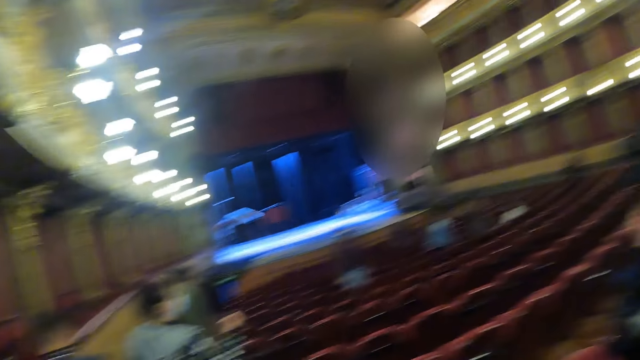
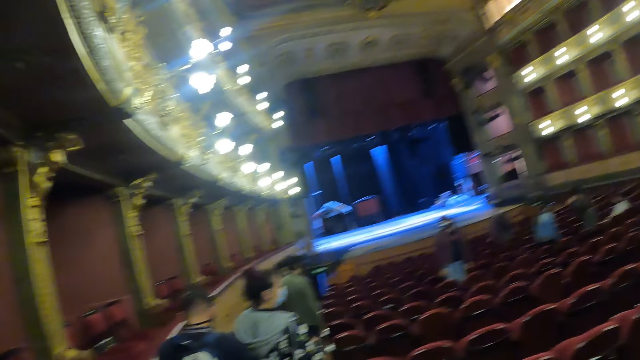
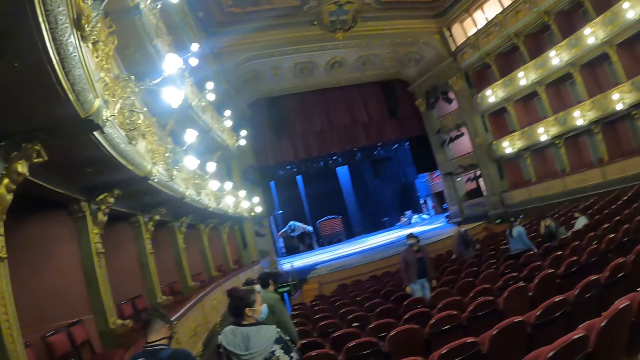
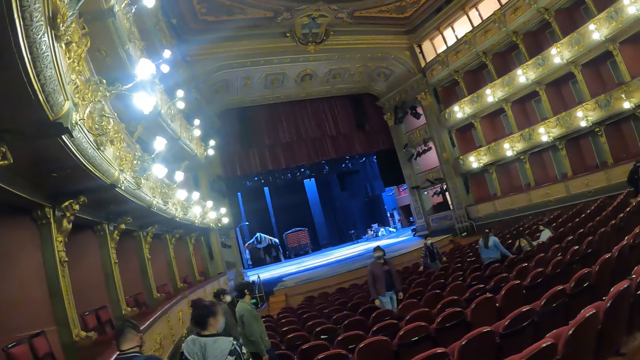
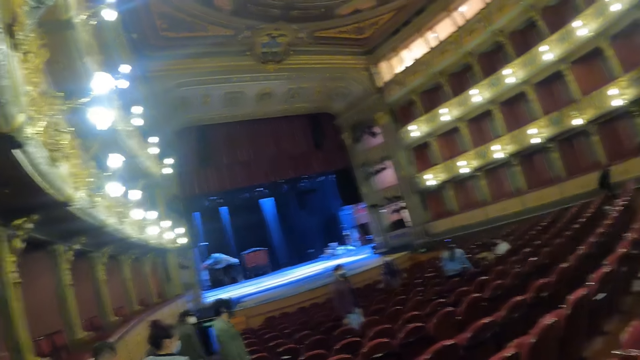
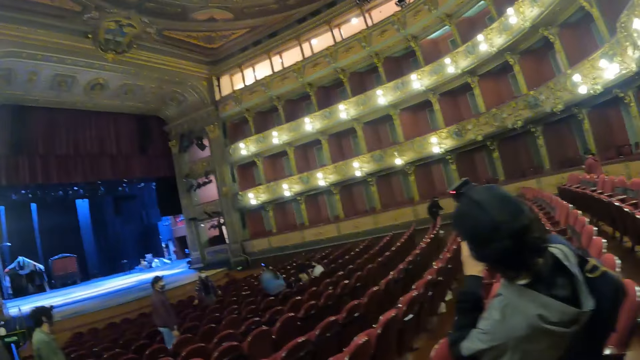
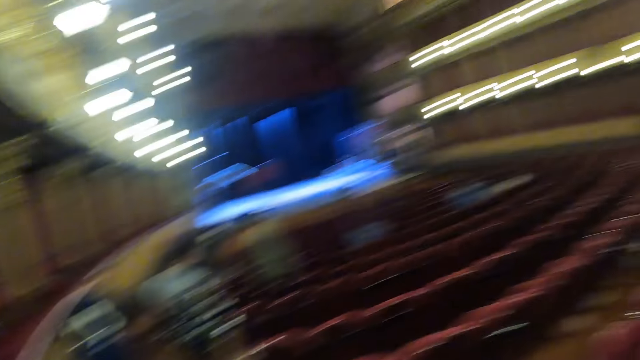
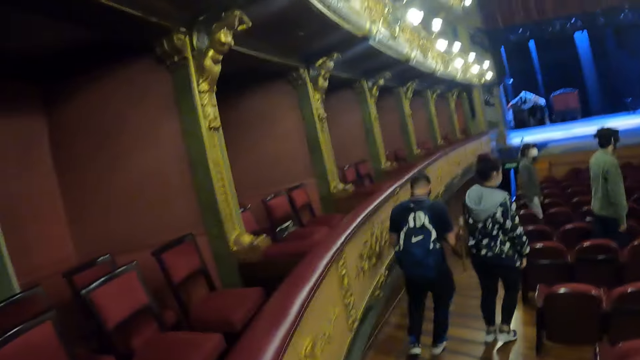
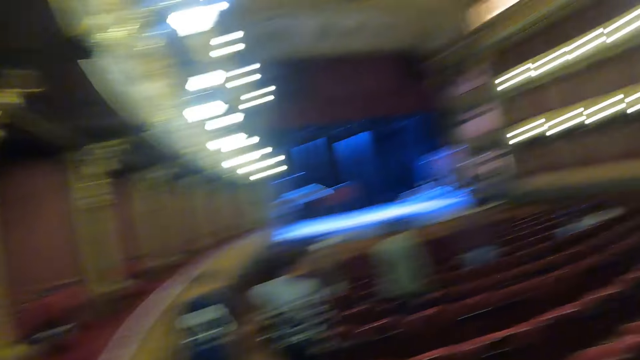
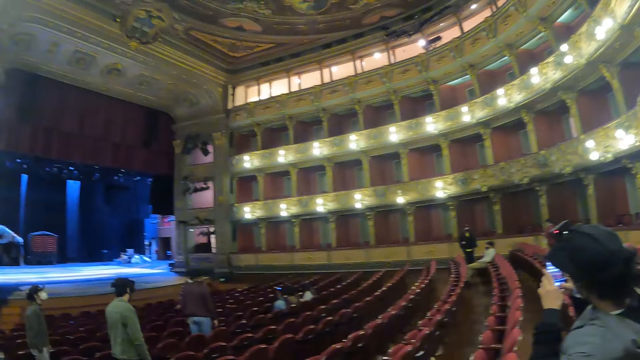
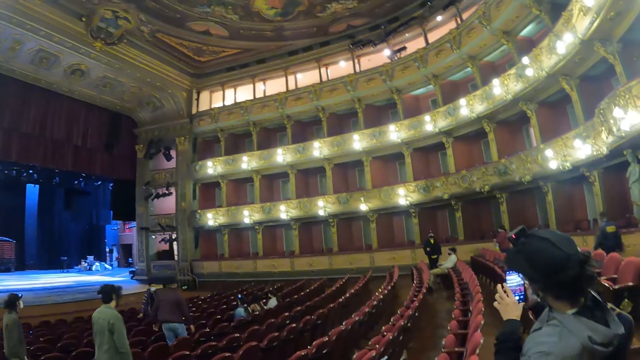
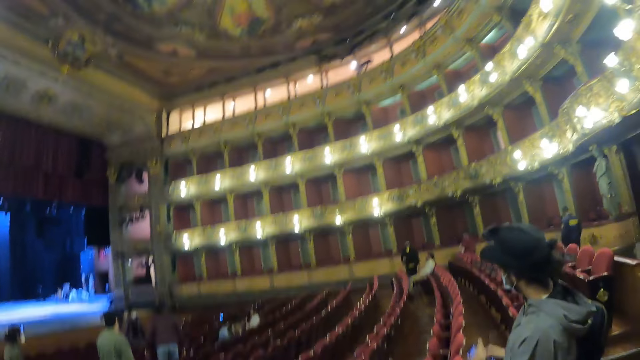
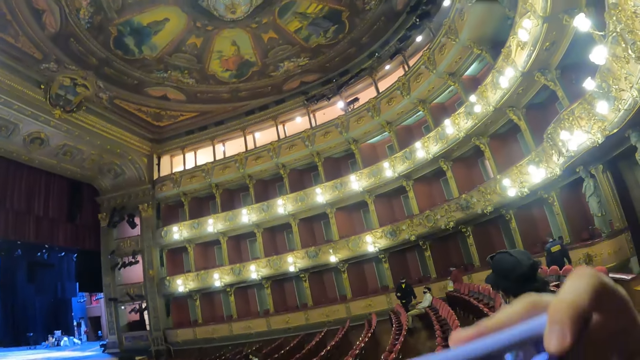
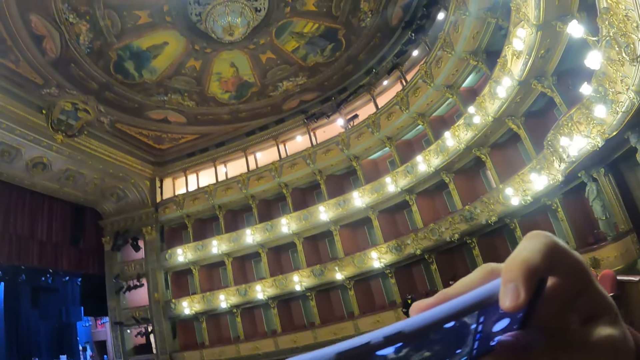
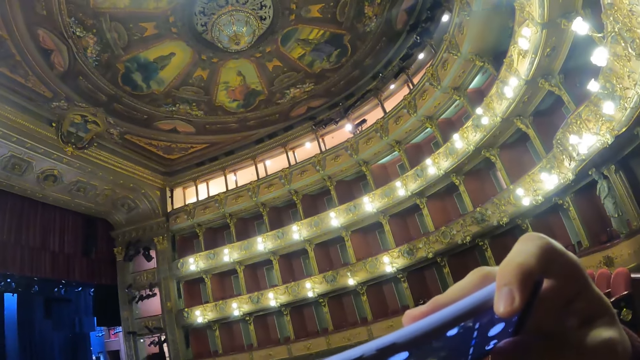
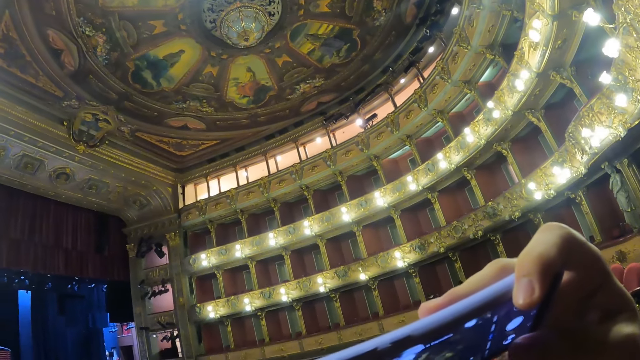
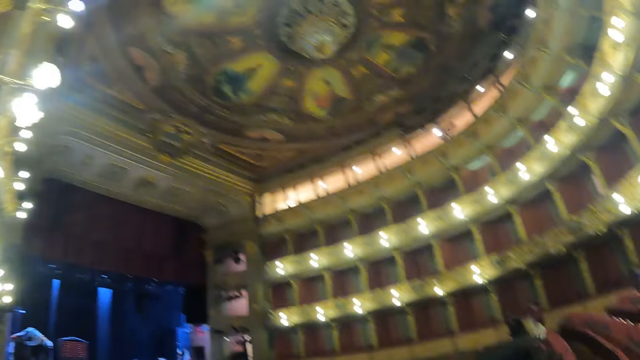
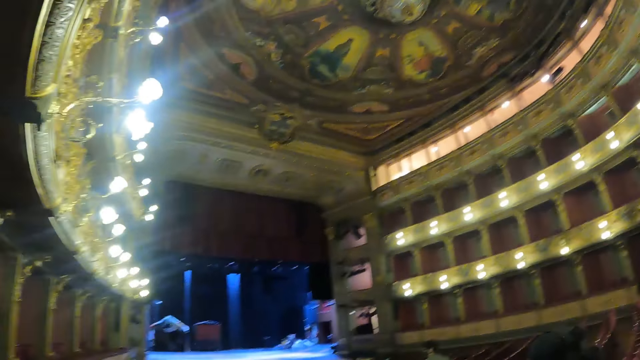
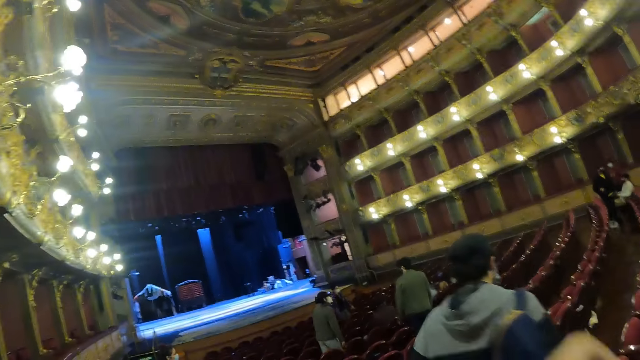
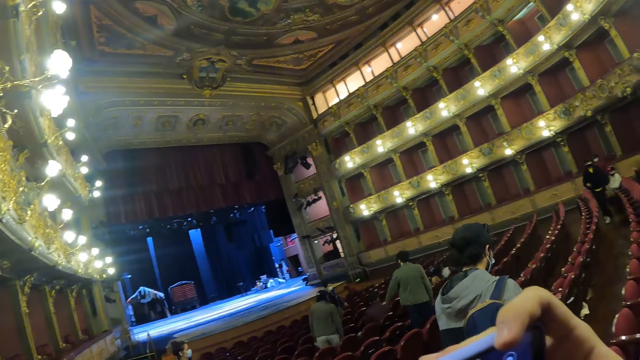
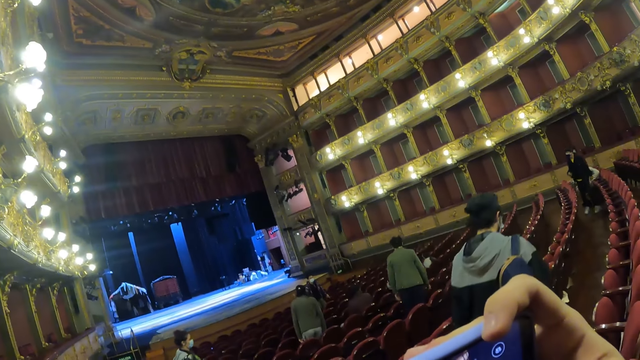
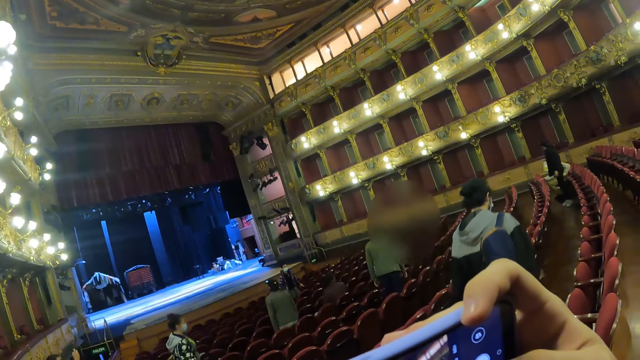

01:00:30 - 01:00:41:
The camera wearer looks around. They take pictures of the auditorium with a phone.

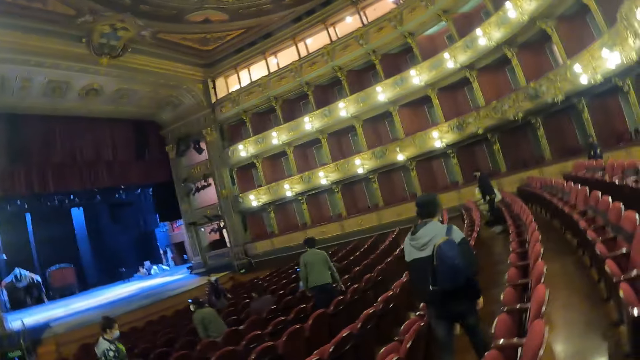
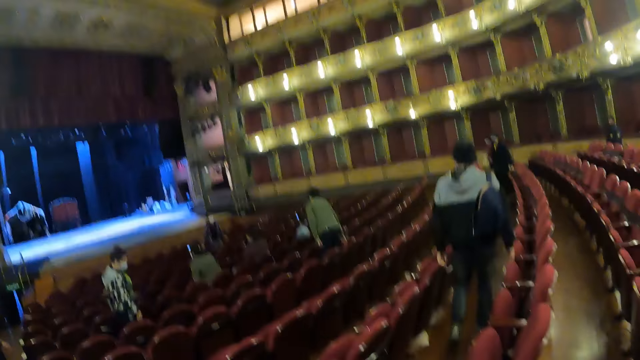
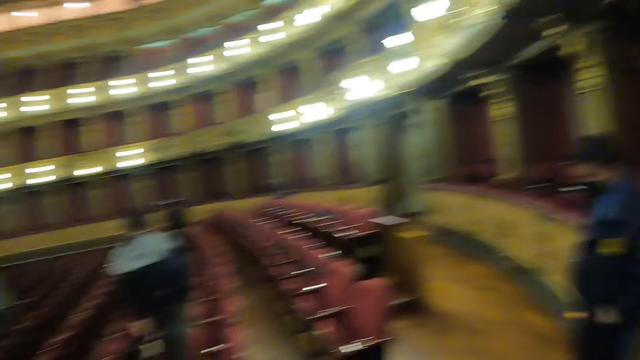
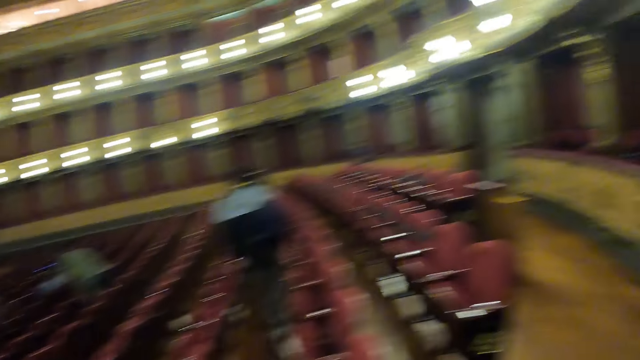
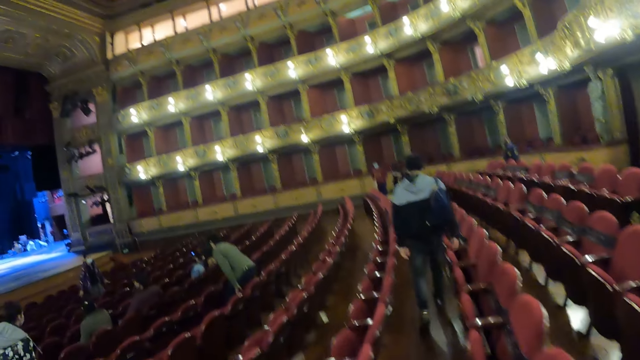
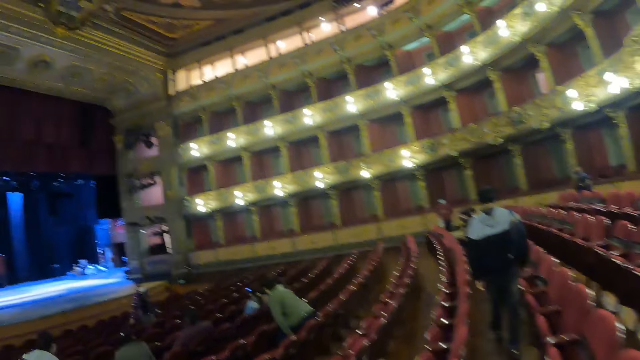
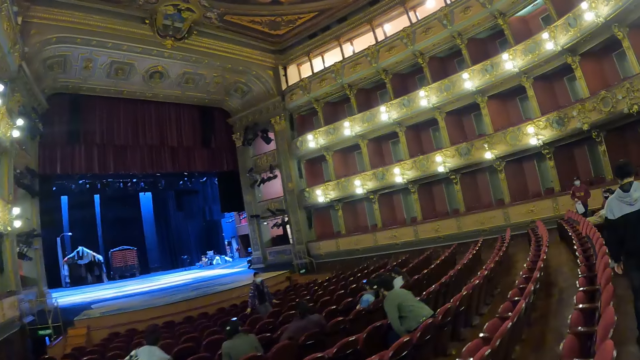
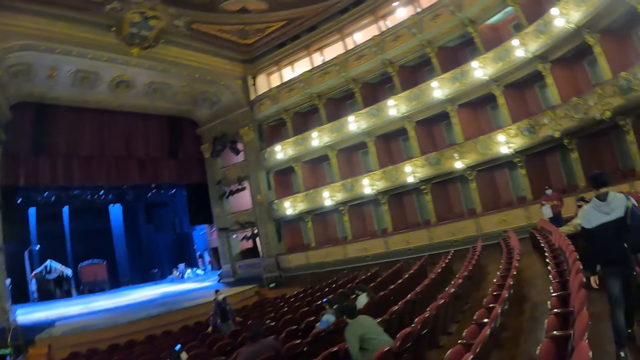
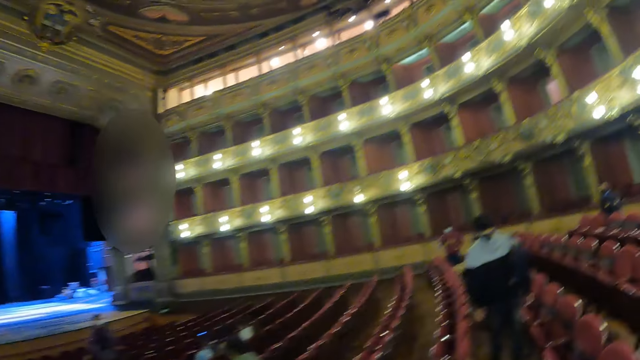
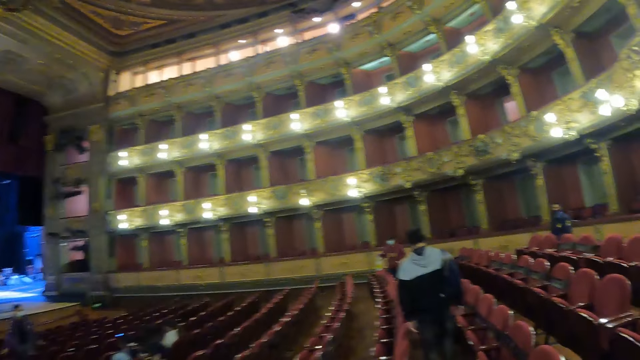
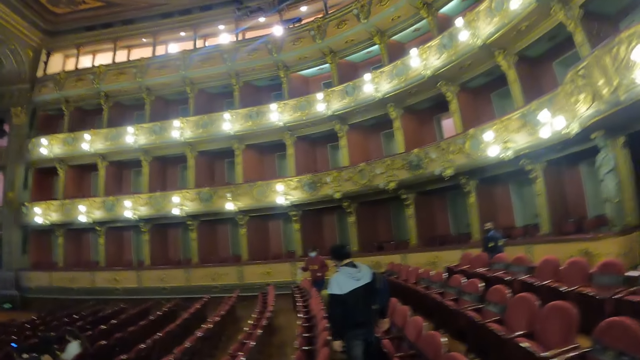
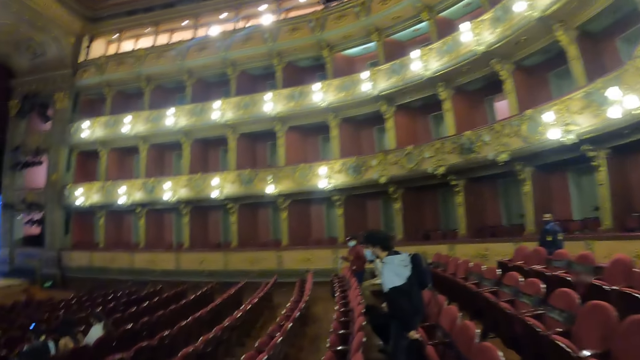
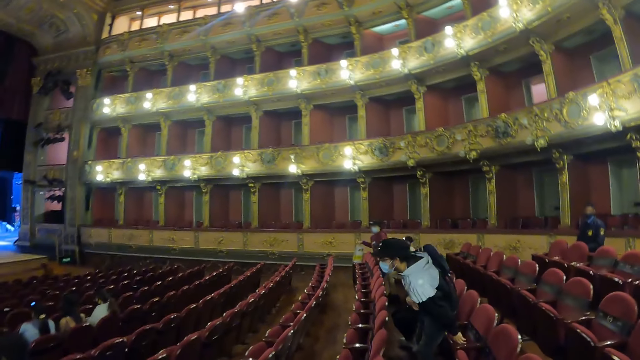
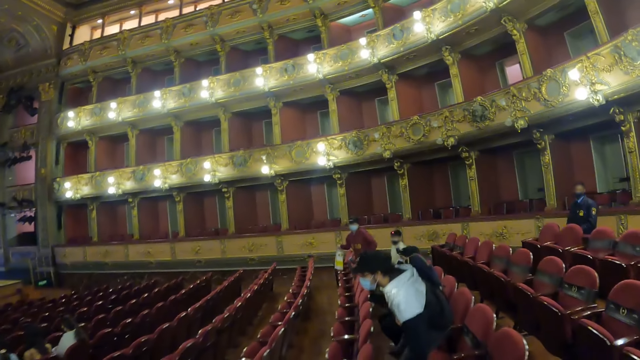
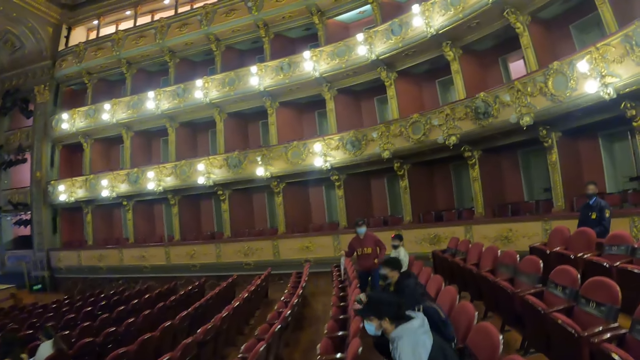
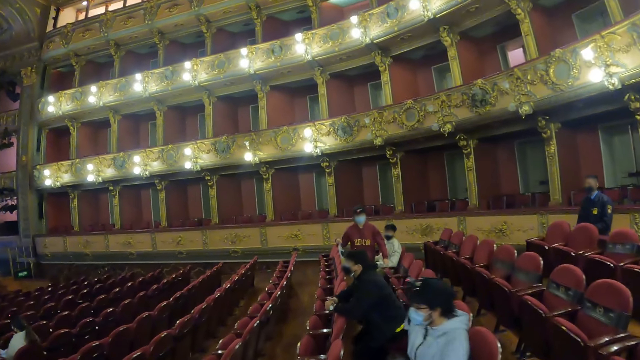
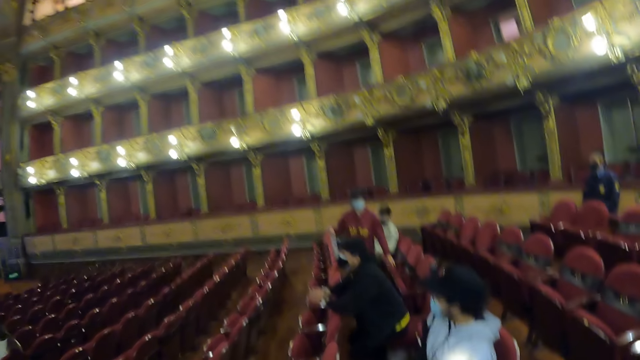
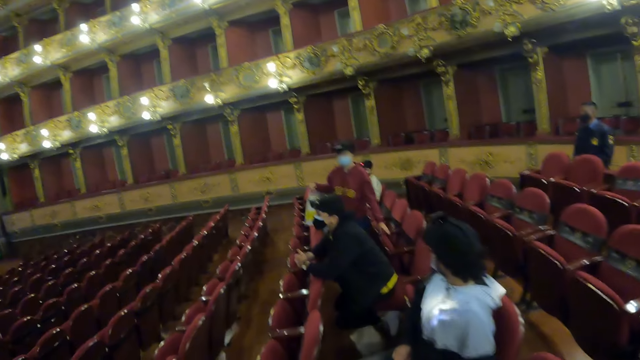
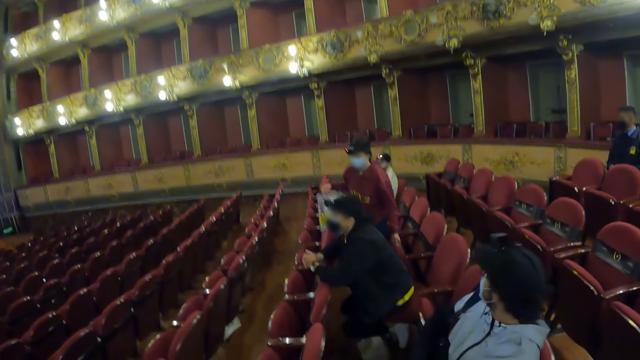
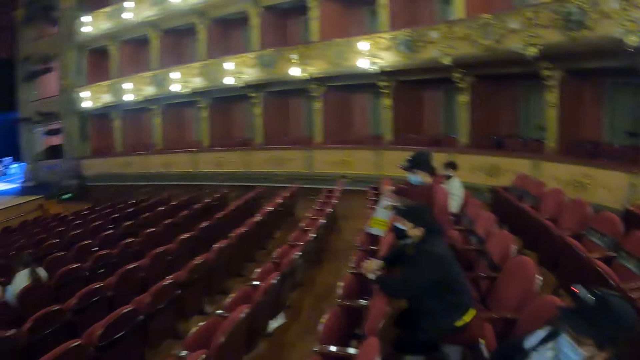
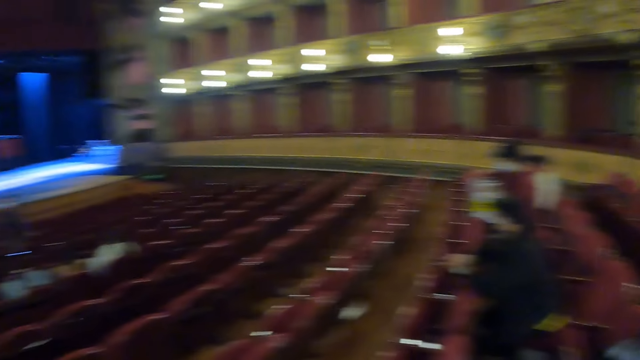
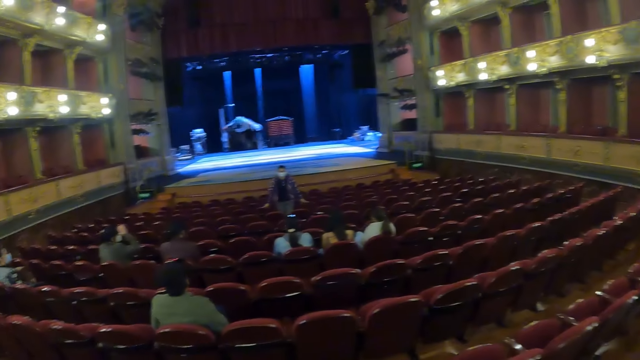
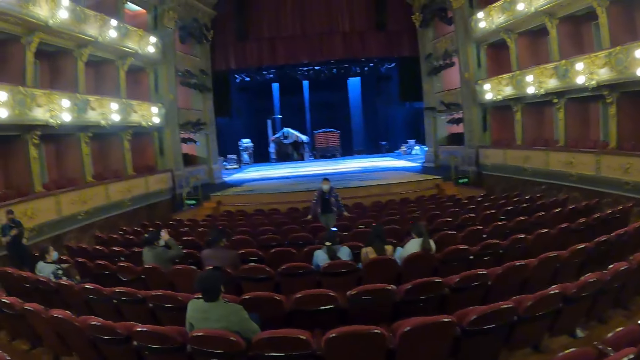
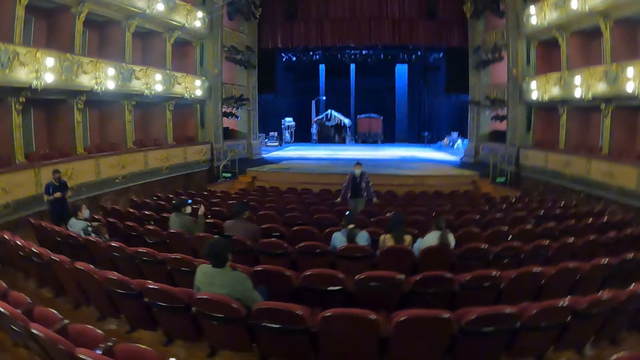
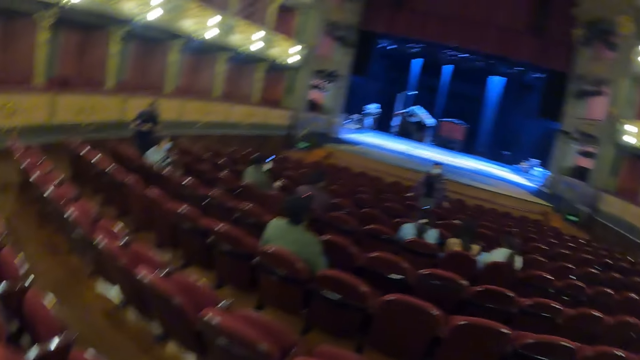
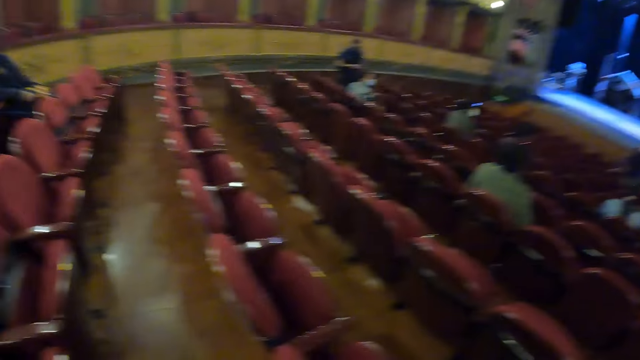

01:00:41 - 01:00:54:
The camera wearer looks around. They walk around the theatre. They look around.
